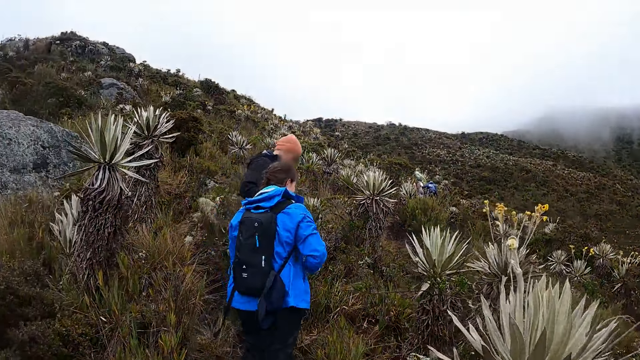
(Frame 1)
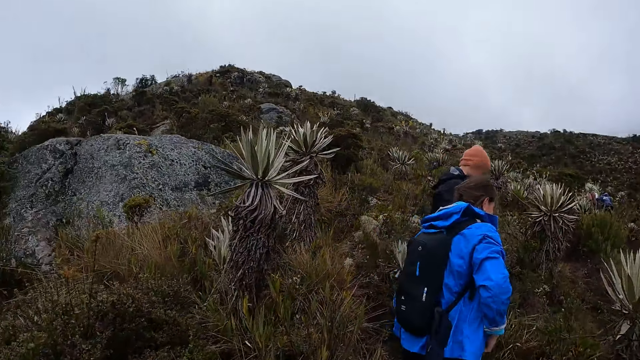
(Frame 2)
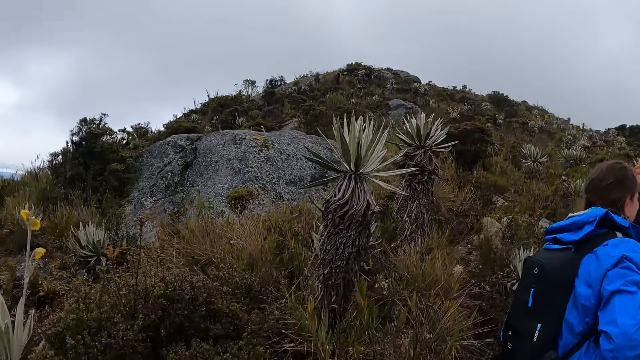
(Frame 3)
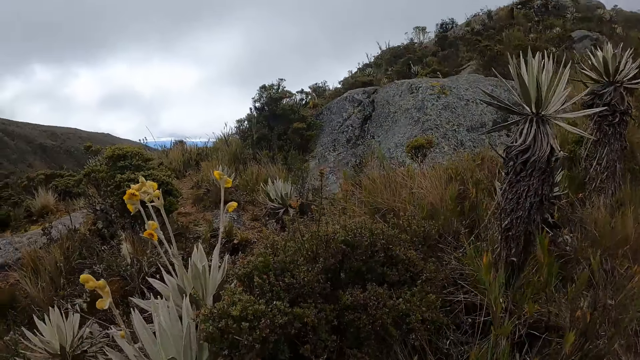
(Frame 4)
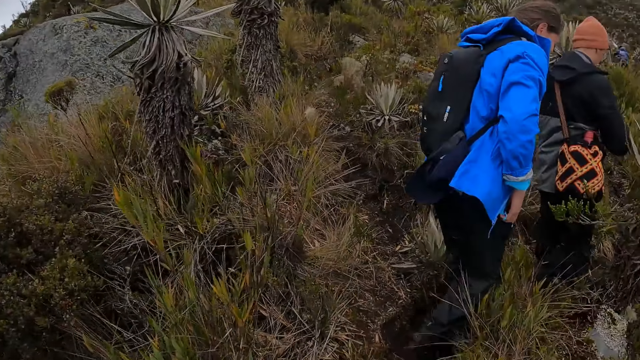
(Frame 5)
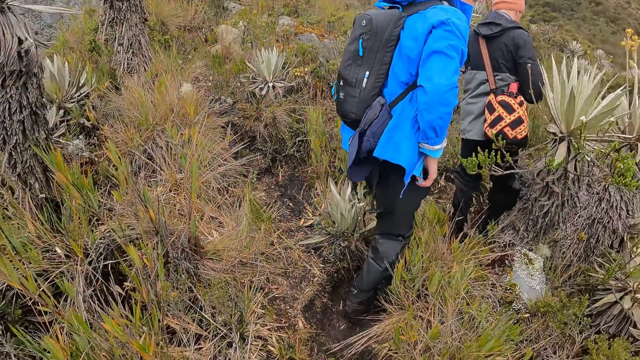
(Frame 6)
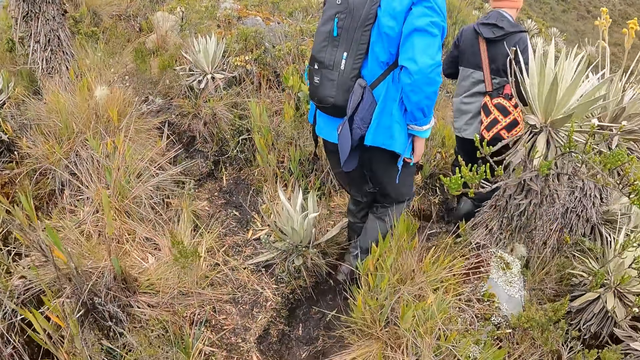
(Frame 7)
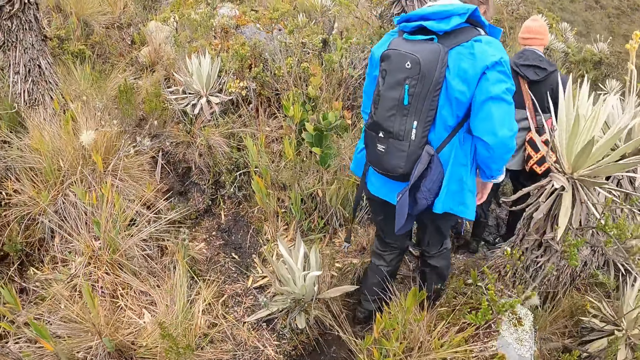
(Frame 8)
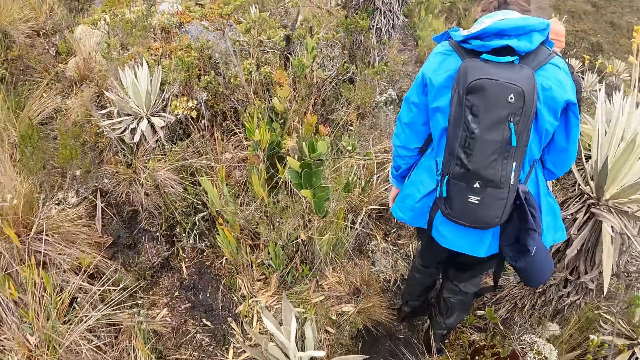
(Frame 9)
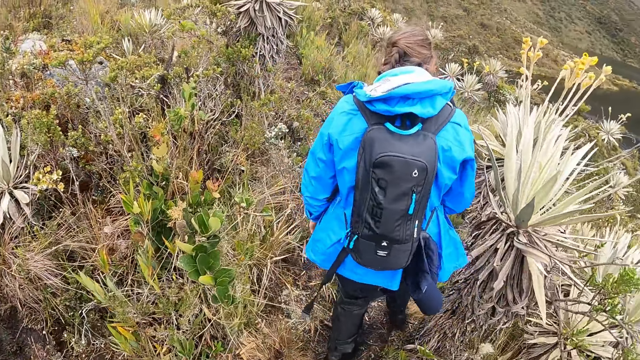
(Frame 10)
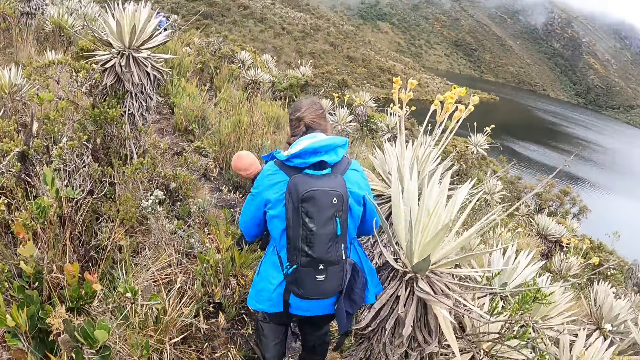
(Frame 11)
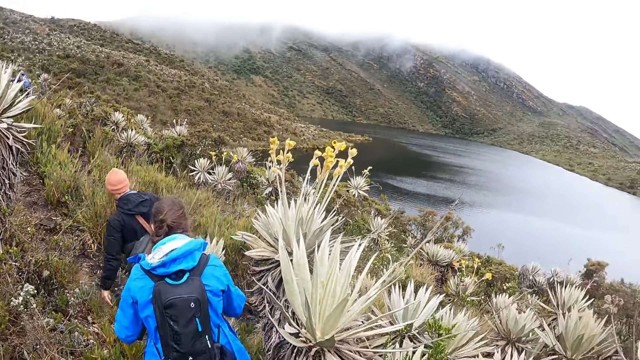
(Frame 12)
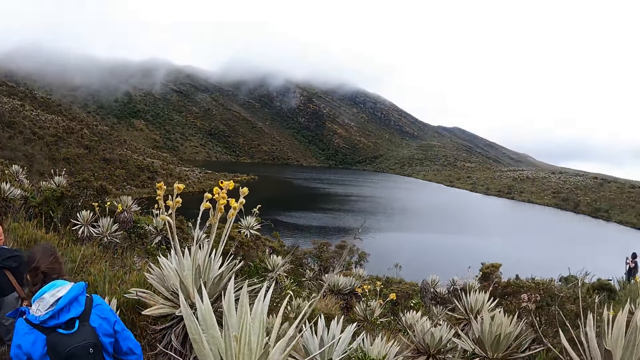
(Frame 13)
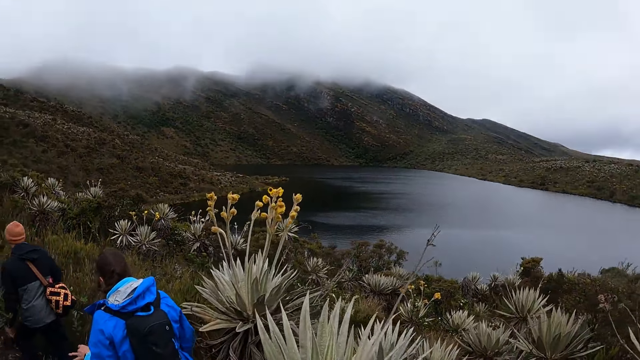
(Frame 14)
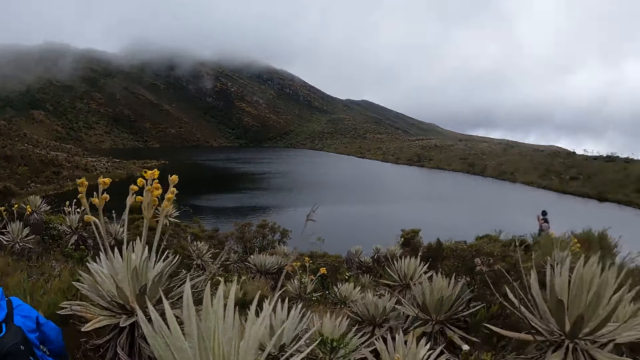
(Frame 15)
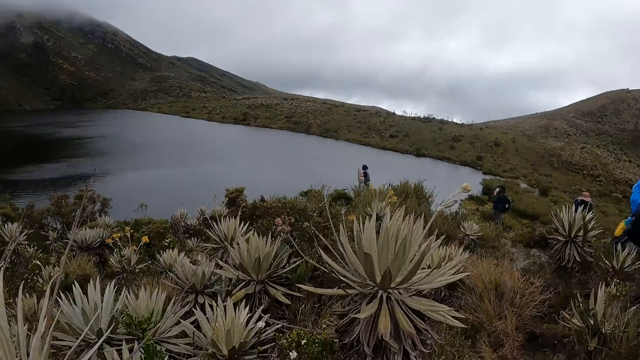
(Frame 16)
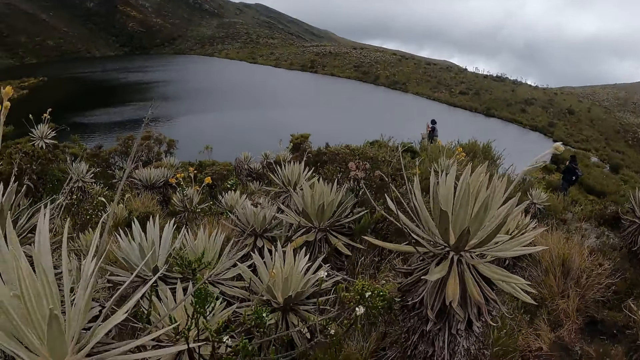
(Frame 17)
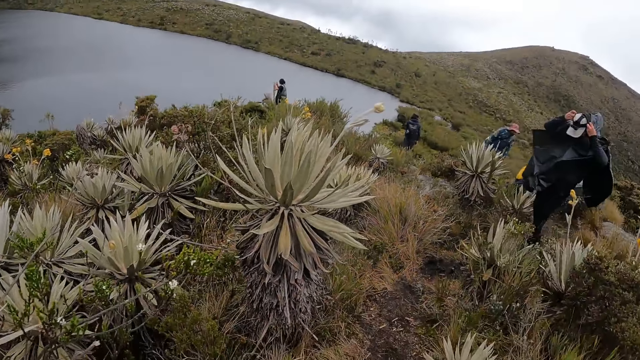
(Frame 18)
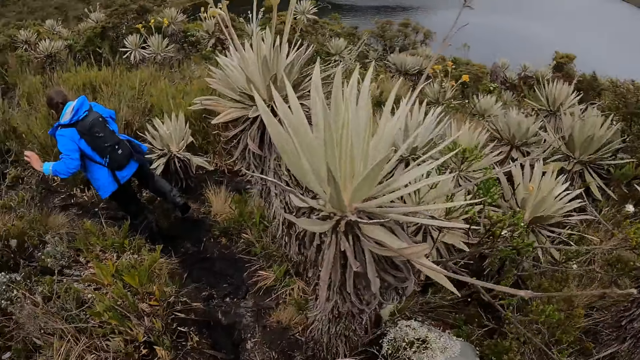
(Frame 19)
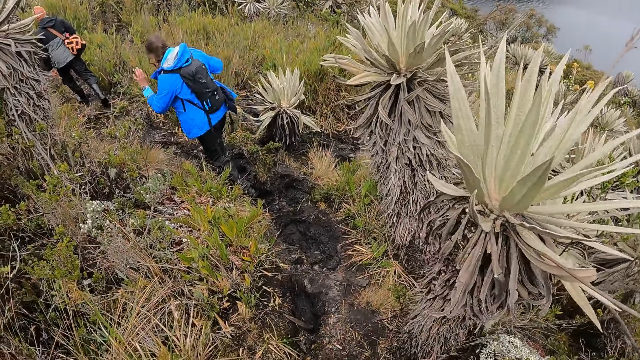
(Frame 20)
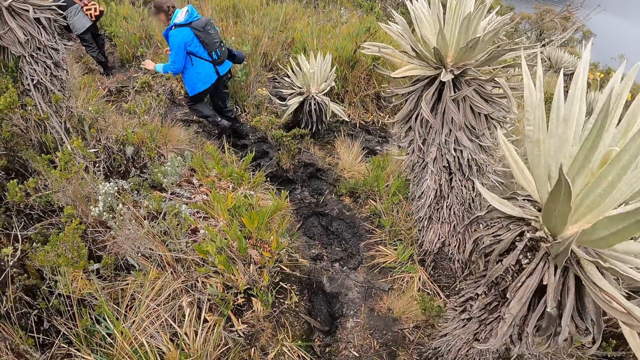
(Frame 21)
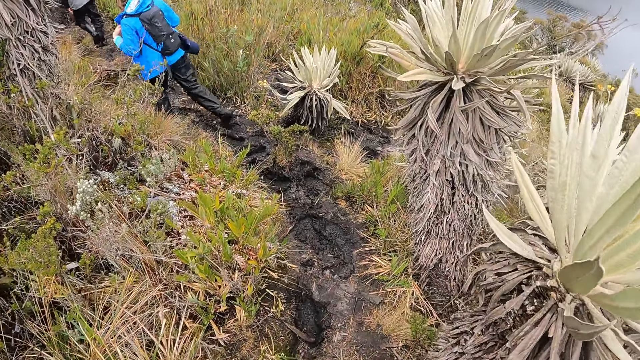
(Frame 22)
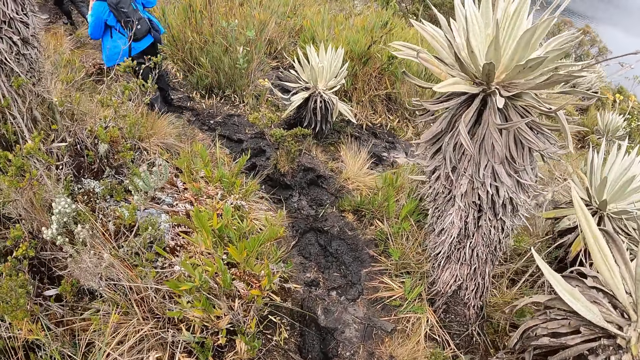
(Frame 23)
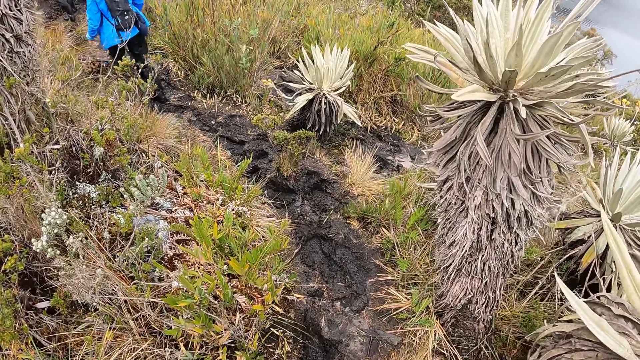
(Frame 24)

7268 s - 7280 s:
The camera wearer walks behind a woman.

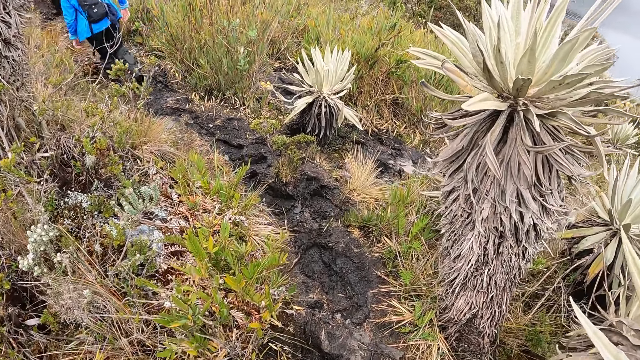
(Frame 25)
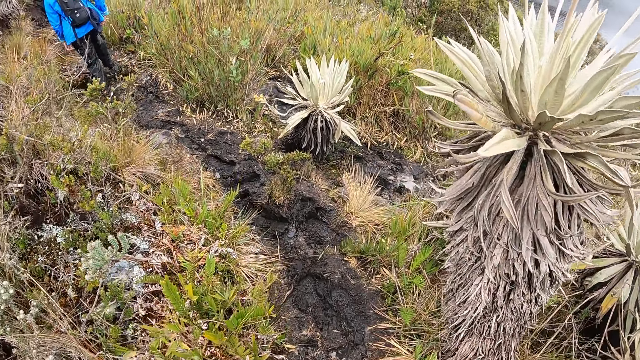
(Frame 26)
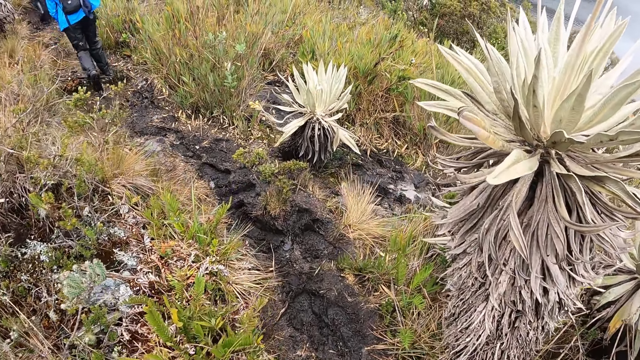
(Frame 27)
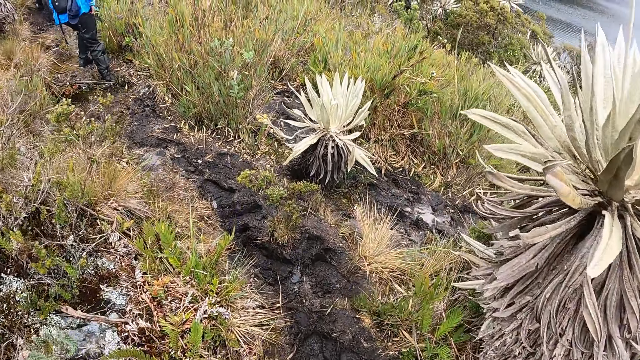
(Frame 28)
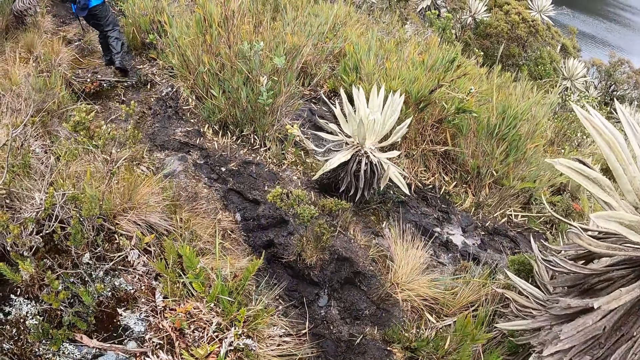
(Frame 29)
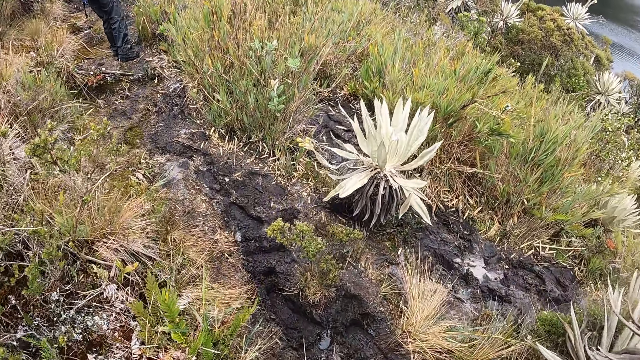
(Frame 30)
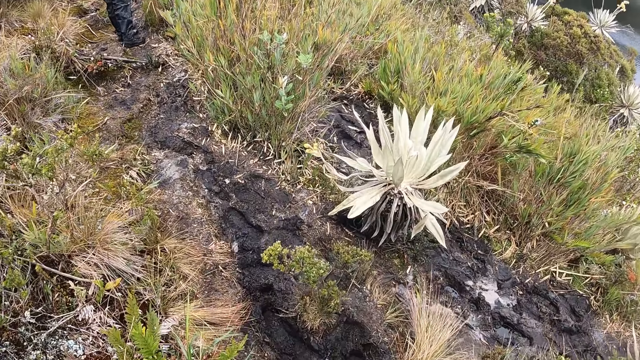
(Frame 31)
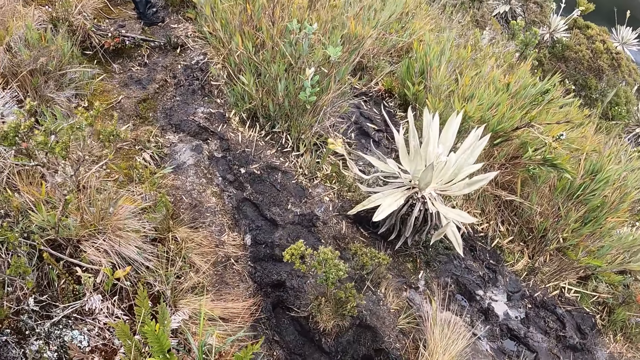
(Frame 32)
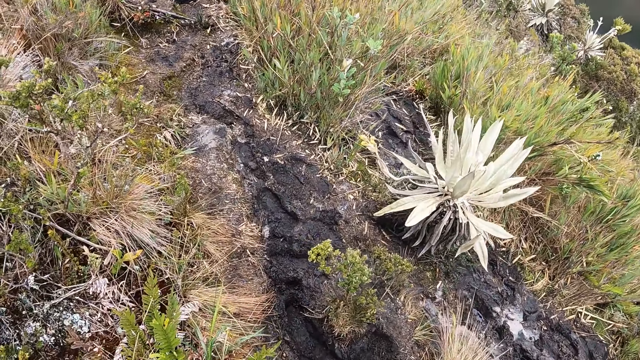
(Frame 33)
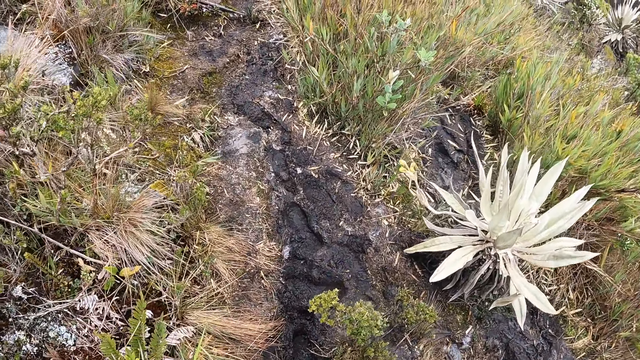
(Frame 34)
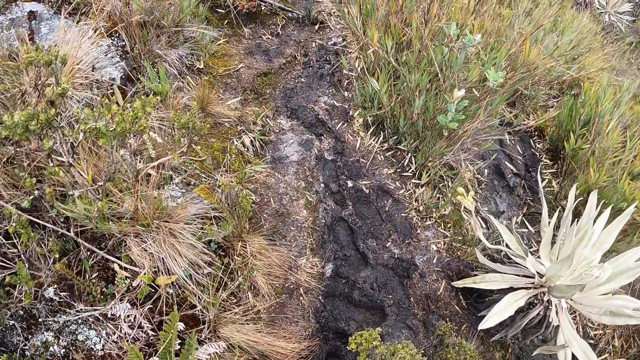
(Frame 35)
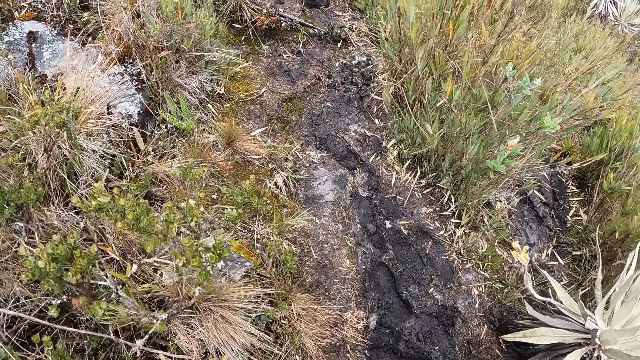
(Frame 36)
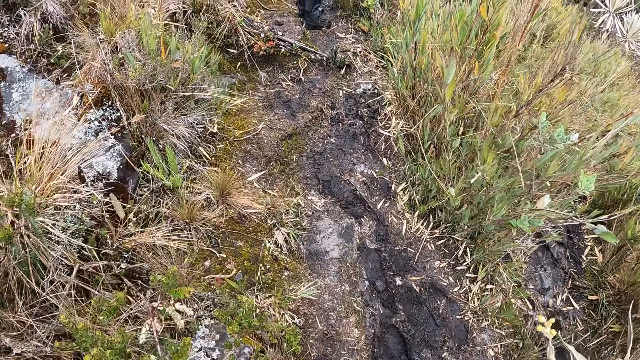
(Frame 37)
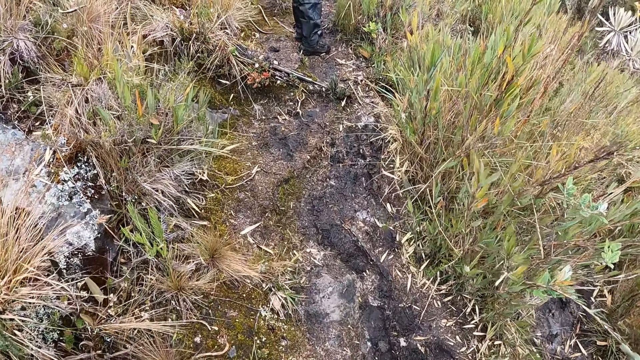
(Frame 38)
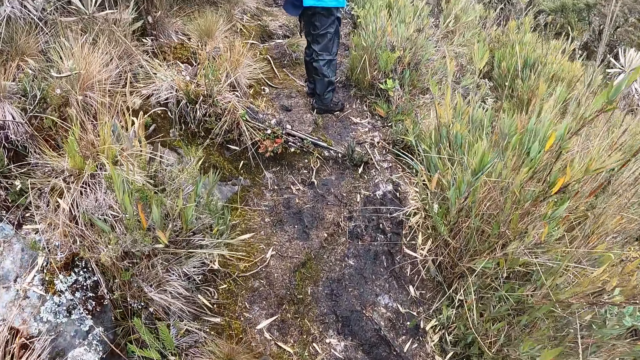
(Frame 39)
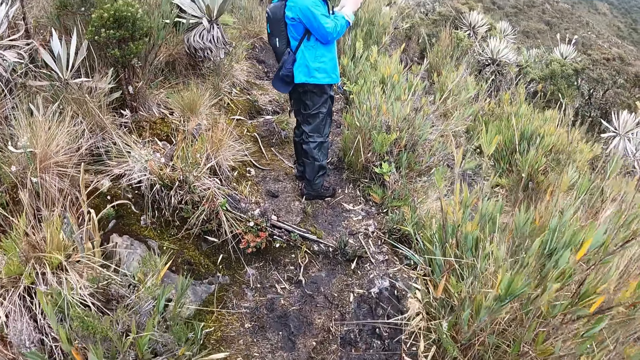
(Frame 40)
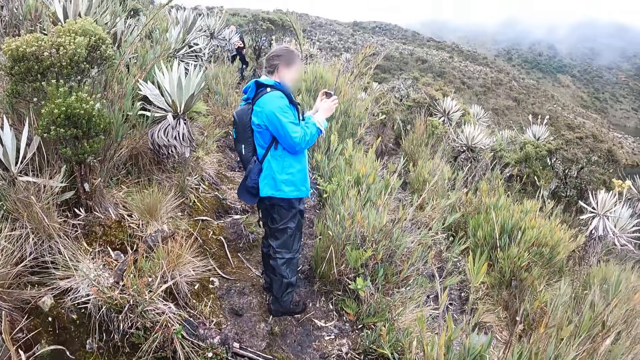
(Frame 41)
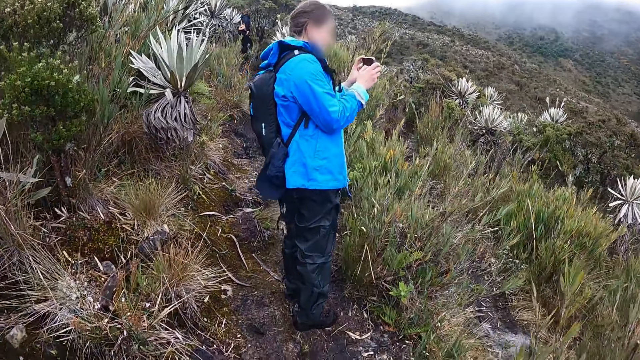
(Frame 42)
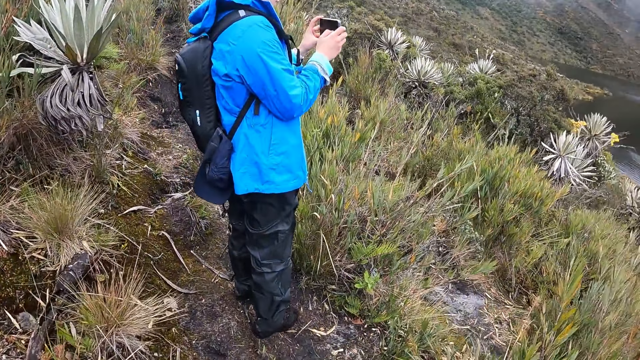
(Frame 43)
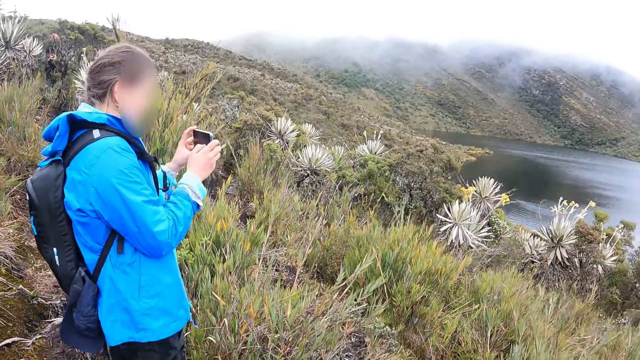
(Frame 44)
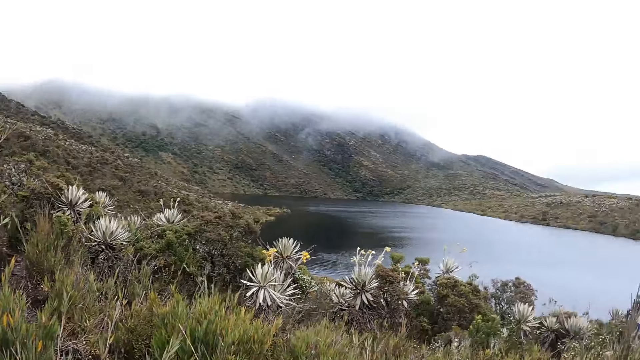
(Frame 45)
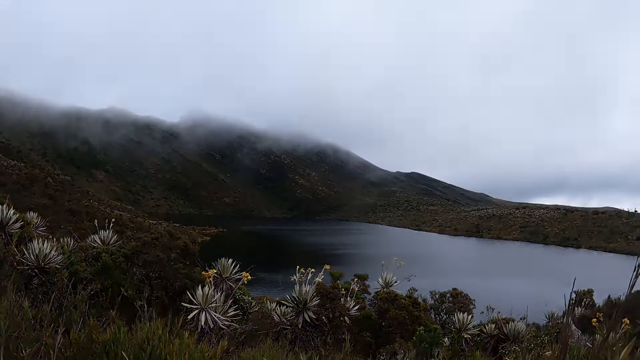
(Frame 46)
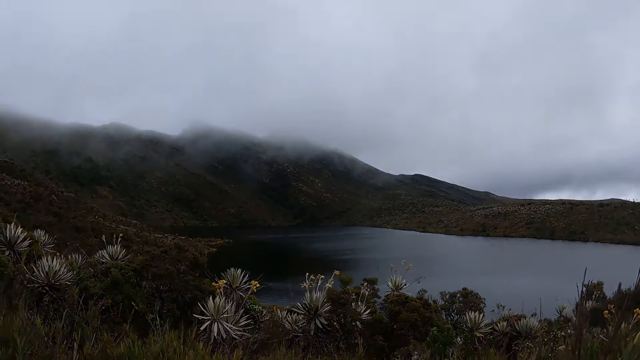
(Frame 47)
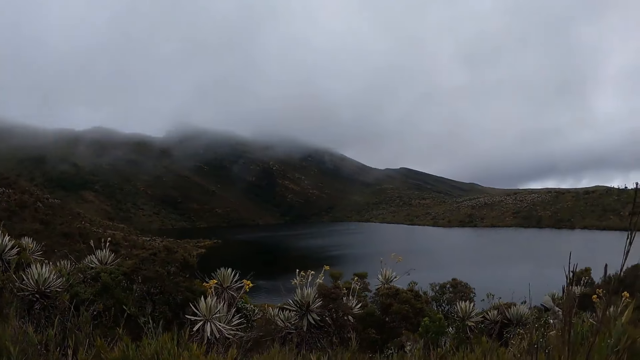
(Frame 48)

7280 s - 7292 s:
The woman holds a mobile phone in her hands. She takes a photo of the ocean with her phone. She operates the mobile phone with her hands.
